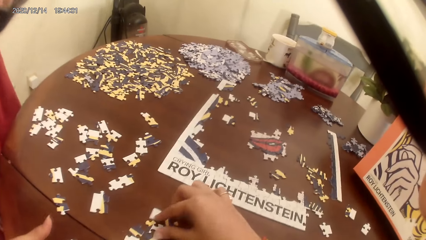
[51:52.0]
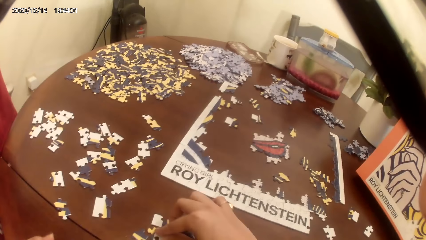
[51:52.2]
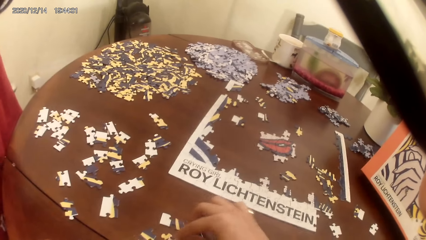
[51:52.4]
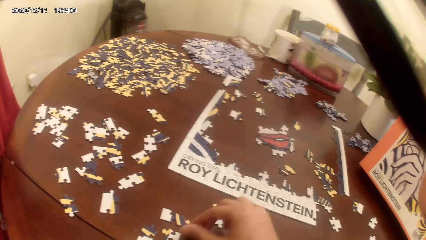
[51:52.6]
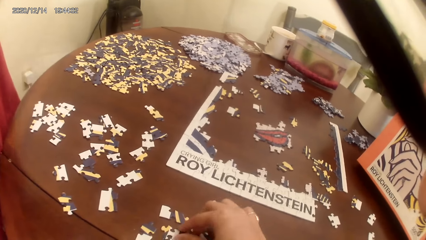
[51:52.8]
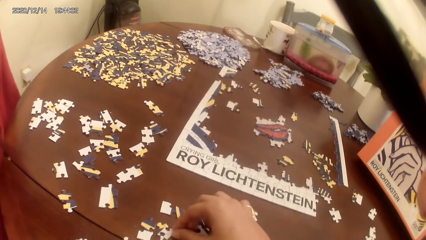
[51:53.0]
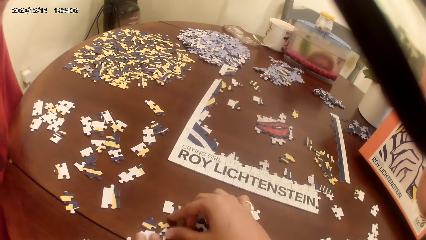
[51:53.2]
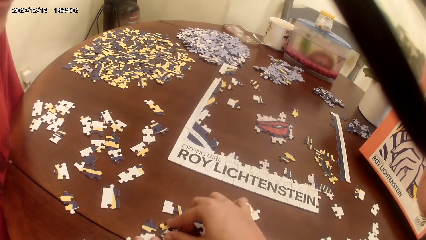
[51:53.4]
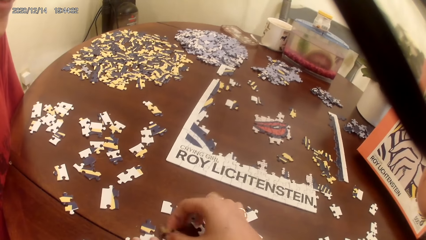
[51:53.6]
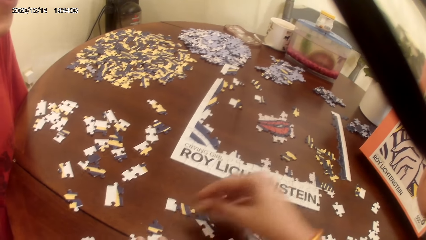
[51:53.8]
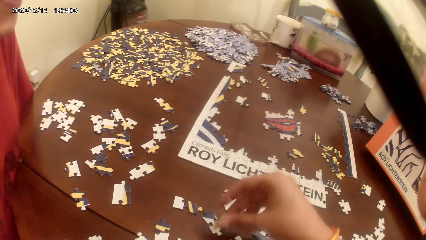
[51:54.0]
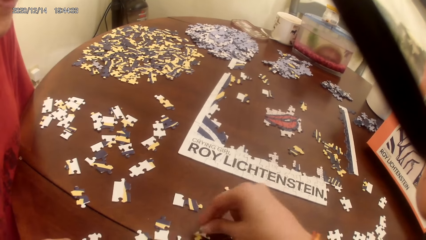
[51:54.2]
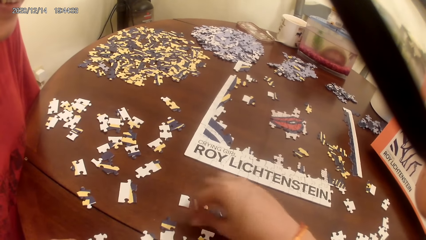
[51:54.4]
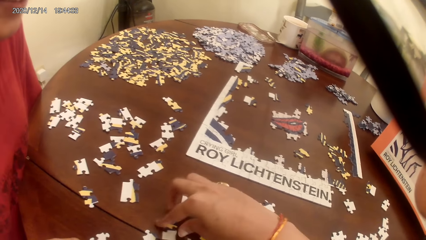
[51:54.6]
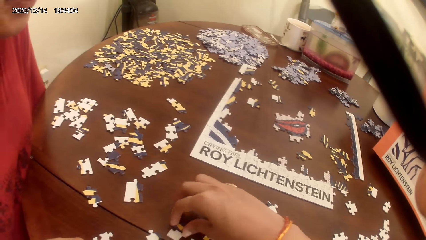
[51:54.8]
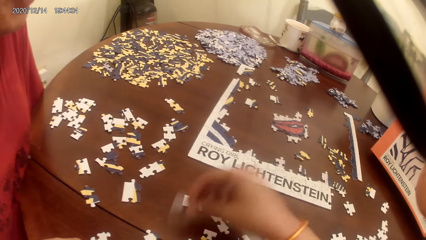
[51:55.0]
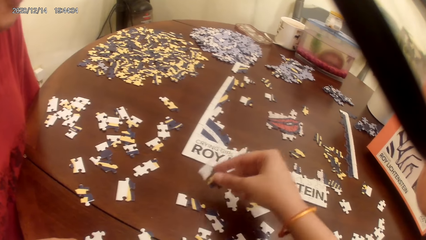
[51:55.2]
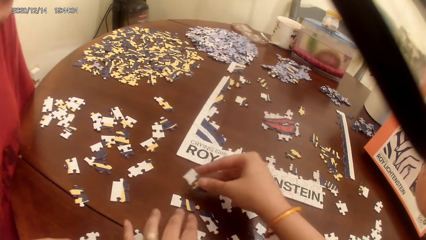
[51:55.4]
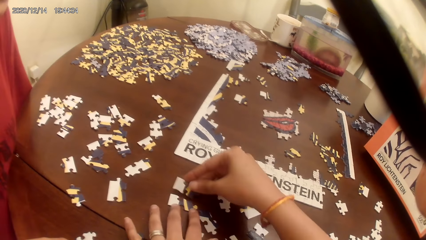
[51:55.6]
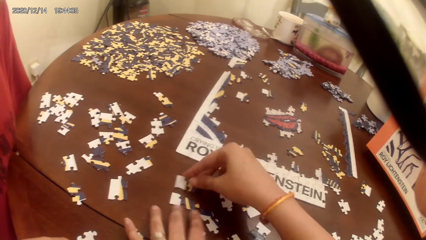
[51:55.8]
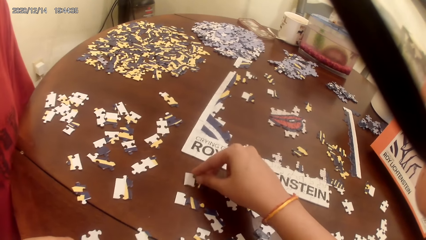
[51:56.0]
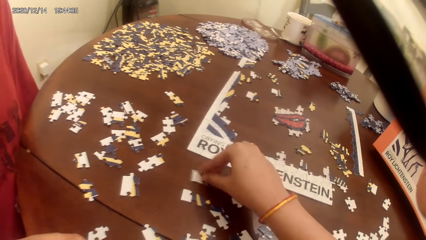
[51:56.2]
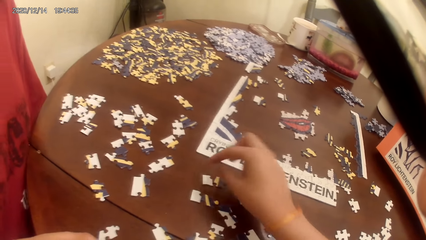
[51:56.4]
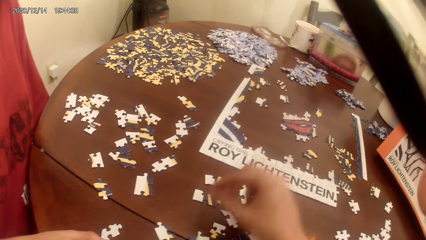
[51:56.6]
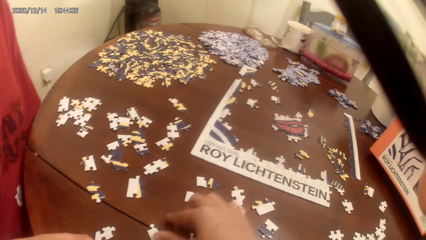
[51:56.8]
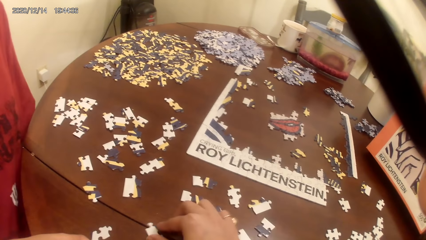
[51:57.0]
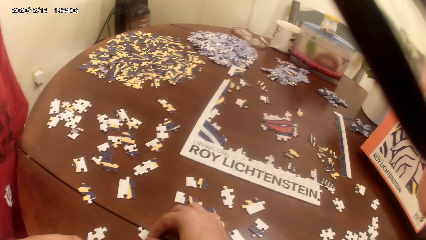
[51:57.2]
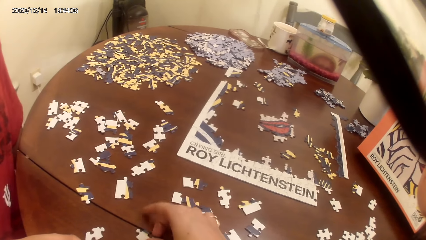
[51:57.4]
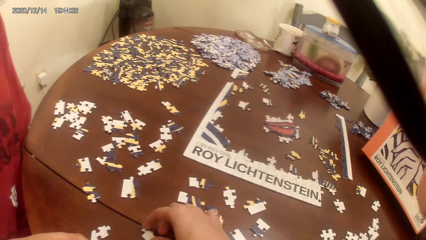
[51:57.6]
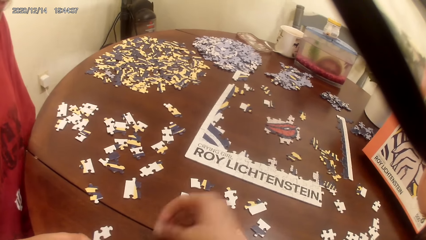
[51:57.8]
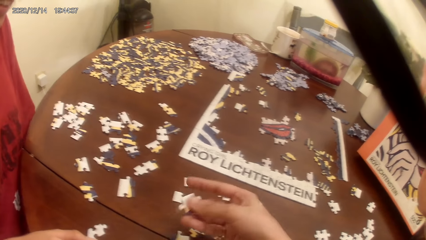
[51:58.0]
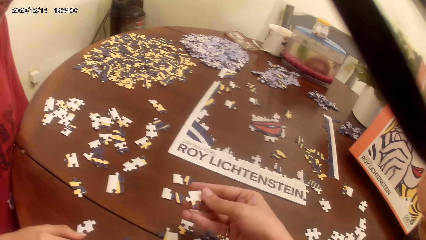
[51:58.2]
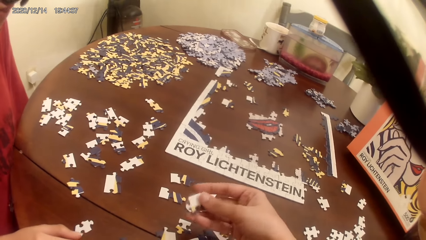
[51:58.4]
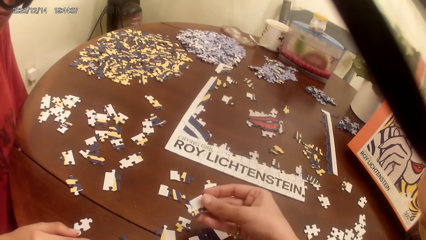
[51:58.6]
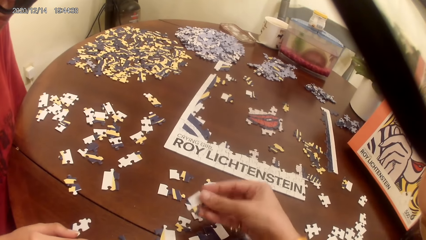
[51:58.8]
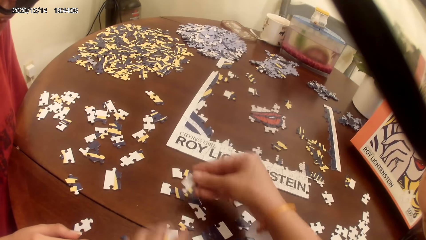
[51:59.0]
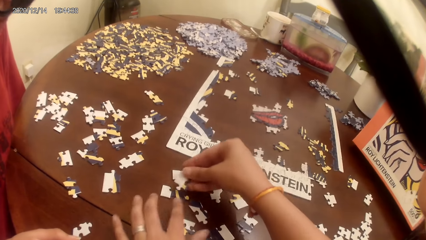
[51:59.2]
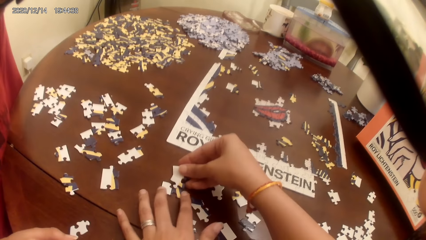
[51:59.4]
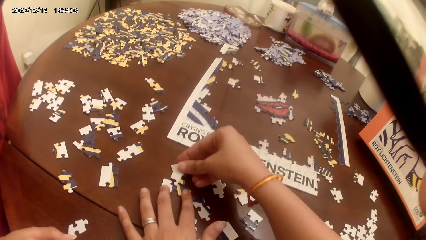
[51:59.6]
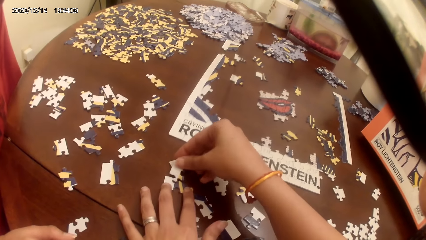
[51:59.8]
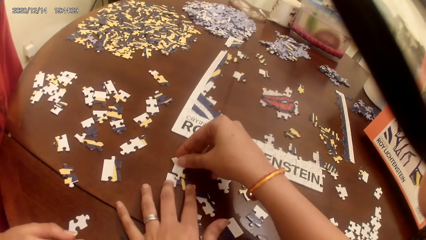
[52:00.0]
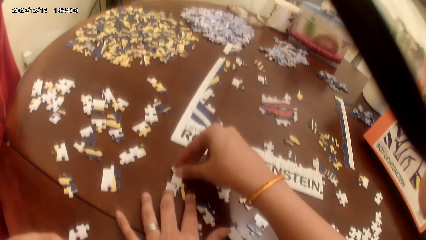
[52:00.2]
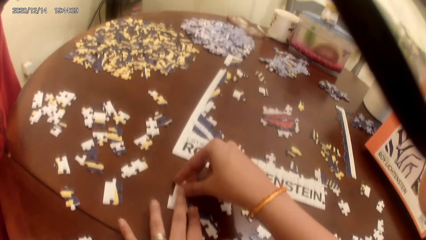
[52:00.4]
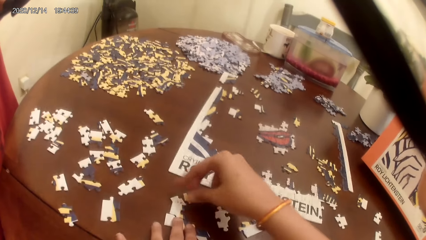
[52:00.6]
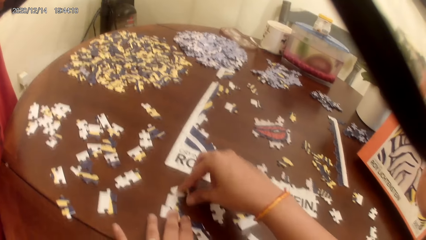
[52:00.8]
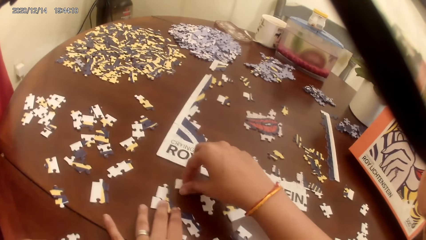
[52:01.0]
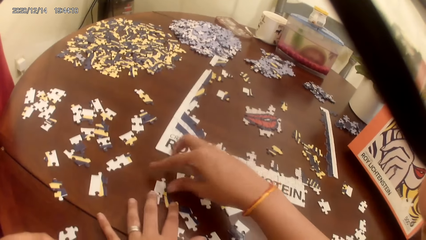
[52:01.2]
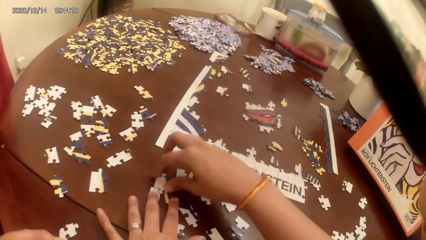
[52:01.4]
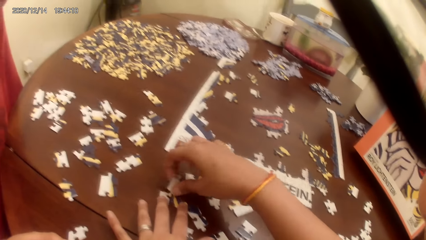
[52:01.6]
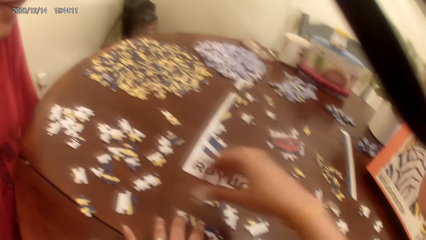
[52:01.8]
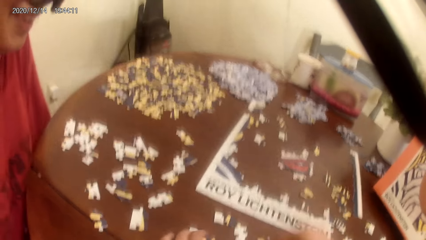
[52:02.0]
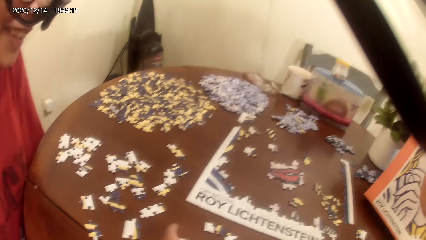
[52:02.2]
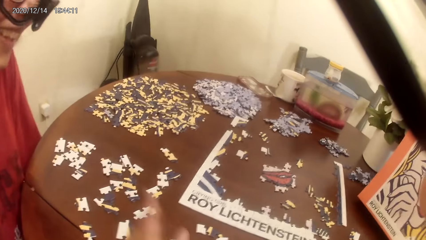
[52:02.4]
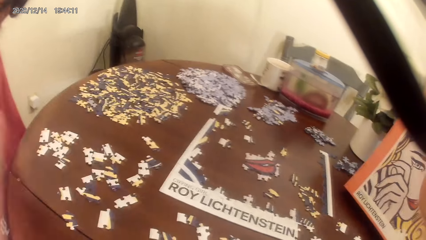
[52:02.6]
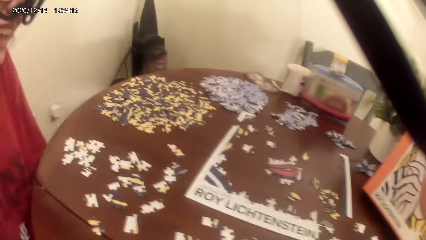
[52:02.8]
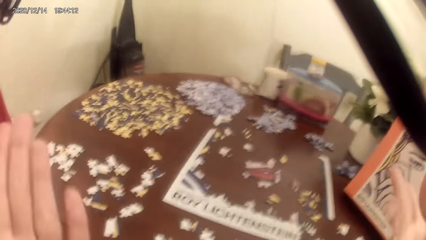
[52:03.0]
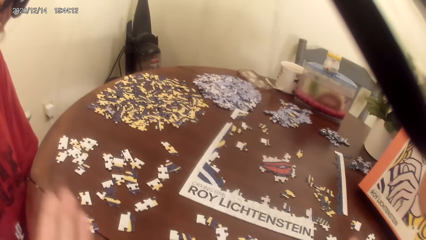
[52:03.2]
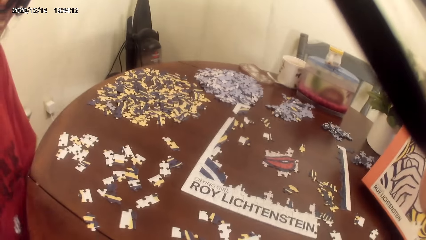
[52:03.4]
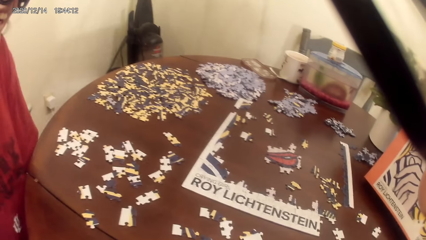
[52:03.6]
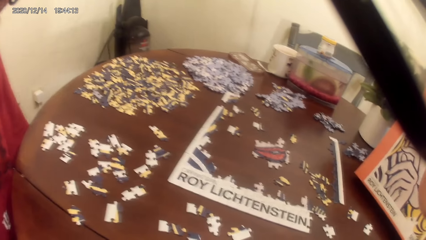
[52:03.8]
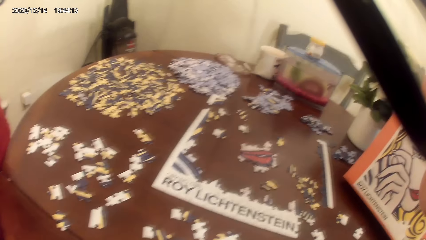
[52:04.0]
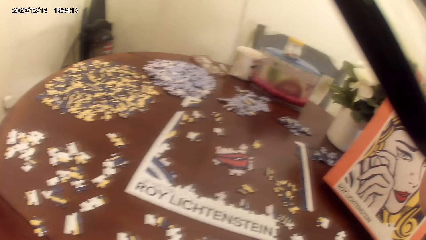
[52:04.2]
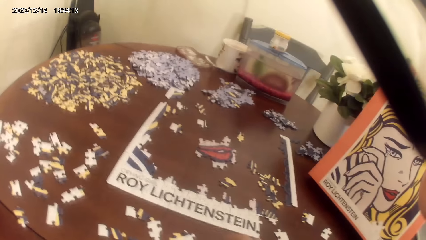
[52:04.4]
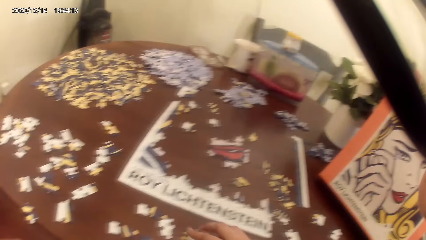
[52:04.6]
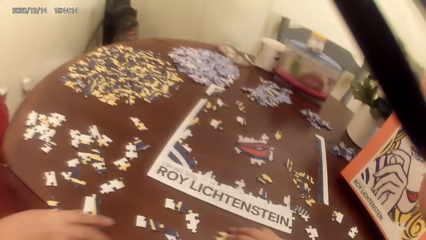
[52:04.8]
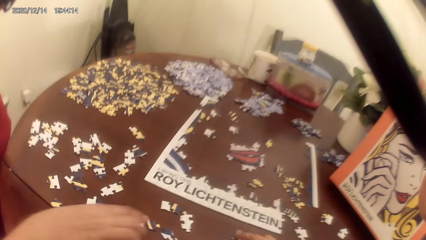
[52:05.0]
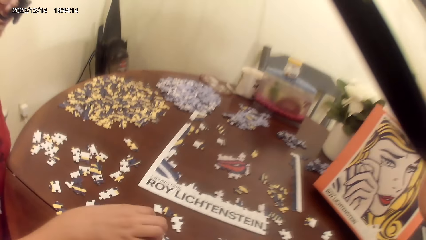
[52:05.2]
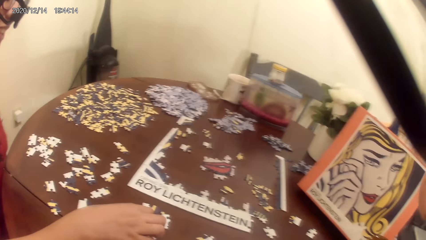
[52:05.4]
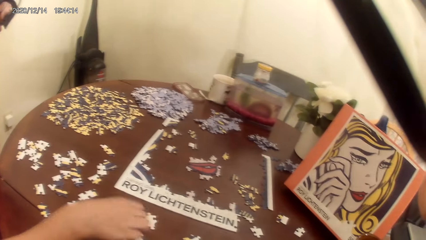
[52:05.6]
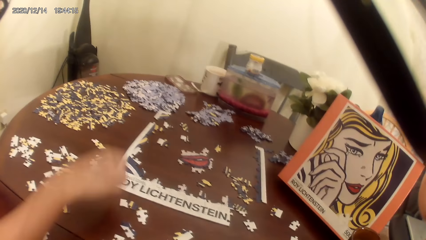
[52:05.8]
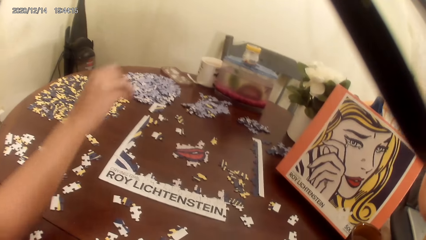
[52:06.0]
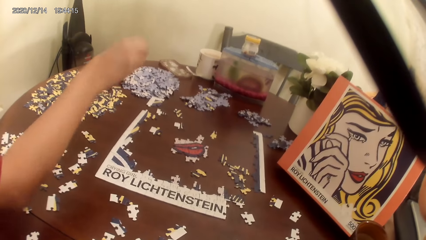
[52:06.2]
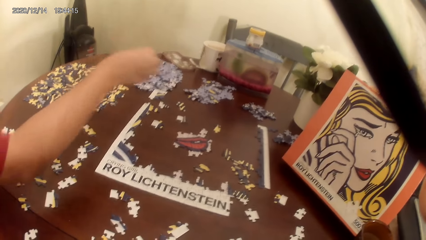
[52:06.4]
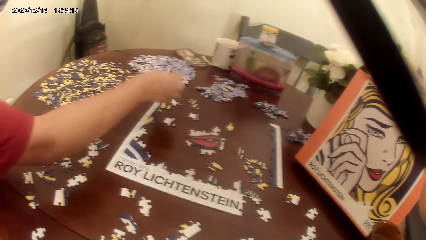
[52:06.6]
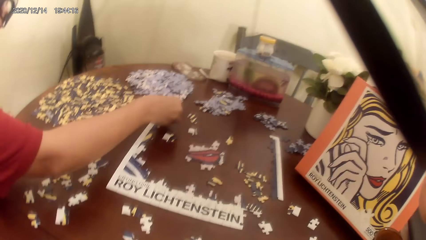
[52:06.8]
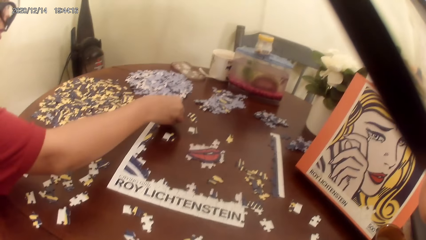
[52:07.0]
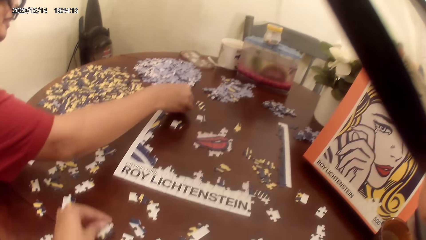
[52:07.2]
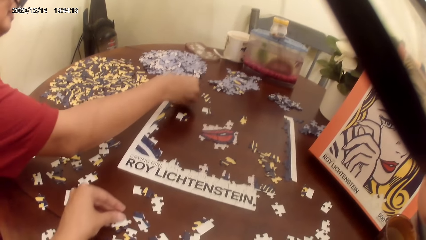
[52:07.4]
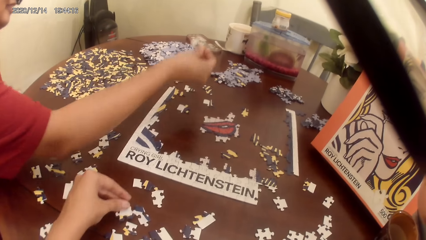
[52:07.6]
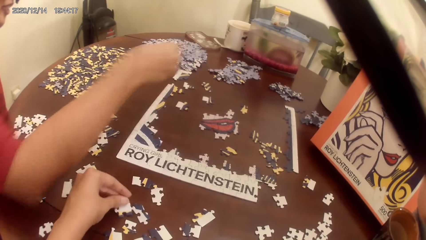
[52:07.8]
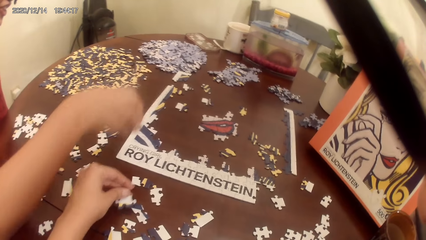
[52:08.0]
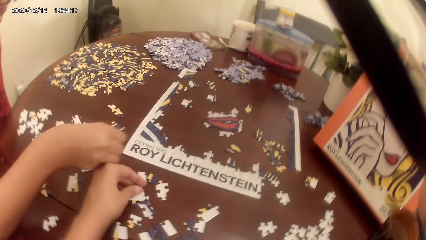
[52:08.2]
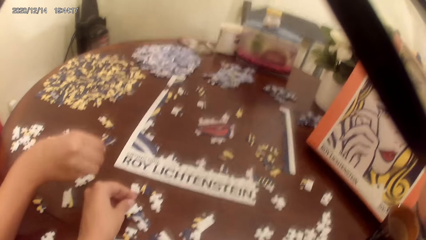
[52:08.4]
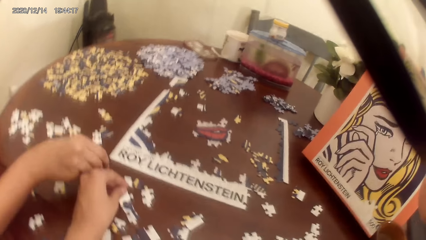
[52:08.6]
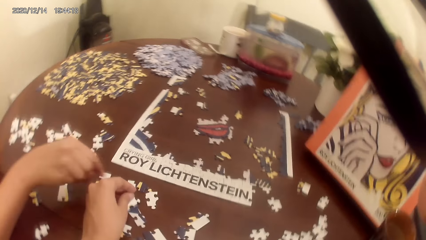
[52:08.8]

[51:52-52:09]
A lady talks. The camera wearer talks with the lady making the puzzle pieces. They move hands. They talk with the lady and play the jigsaw puzzle. The lady plays the jigsaw puzzle.
